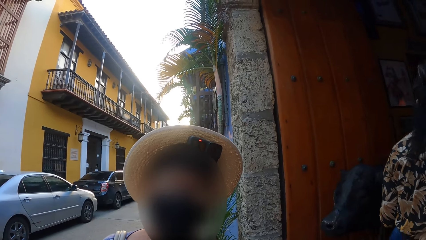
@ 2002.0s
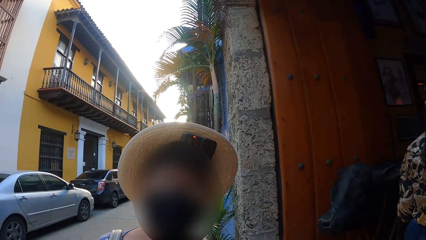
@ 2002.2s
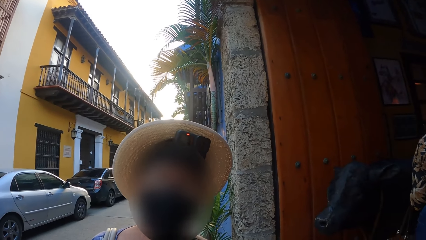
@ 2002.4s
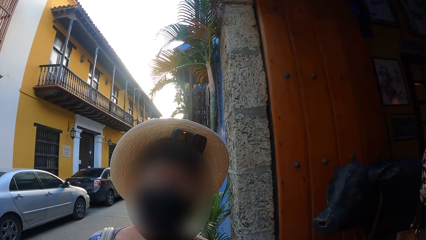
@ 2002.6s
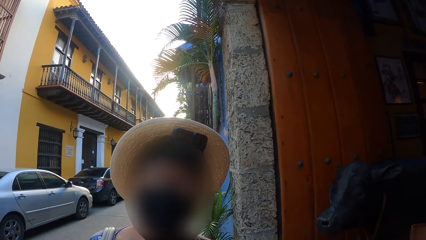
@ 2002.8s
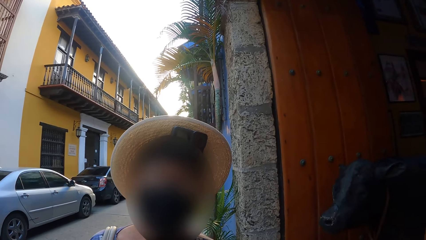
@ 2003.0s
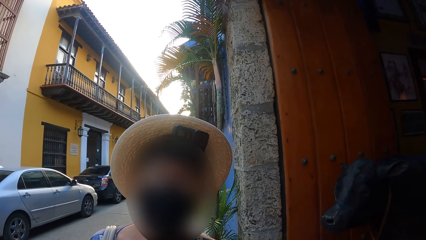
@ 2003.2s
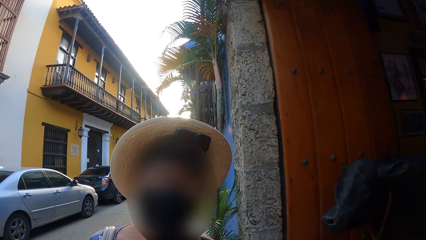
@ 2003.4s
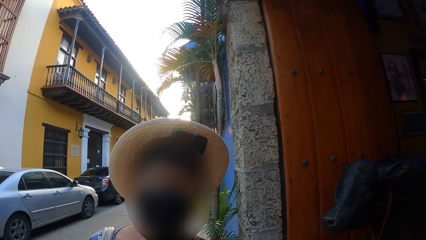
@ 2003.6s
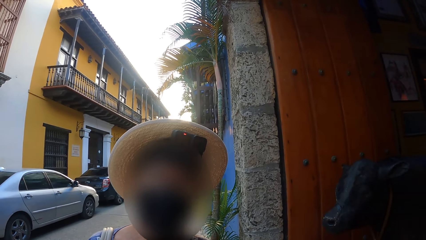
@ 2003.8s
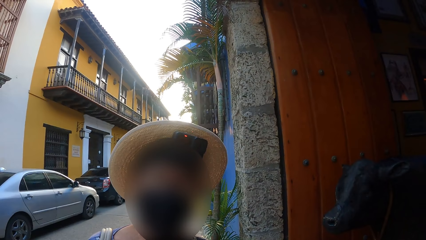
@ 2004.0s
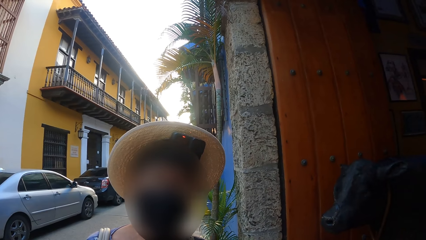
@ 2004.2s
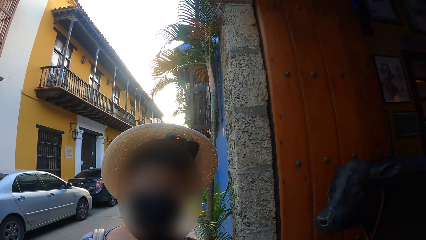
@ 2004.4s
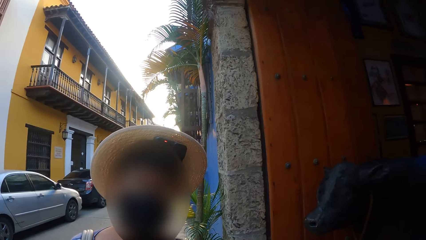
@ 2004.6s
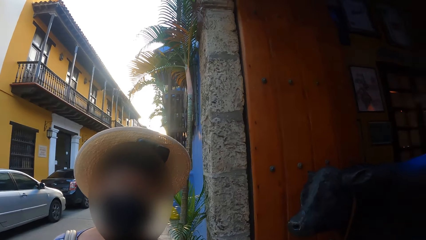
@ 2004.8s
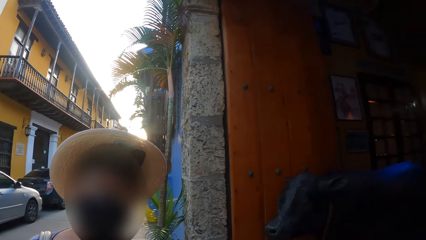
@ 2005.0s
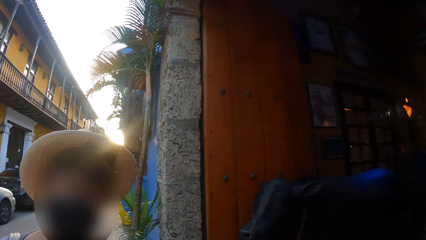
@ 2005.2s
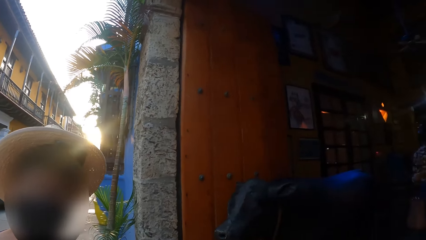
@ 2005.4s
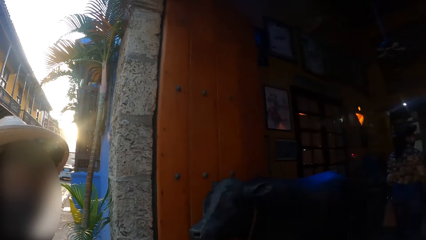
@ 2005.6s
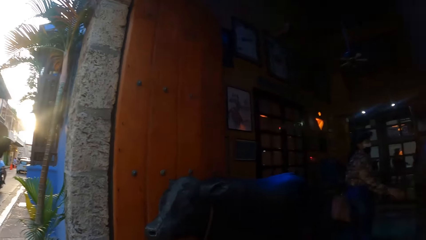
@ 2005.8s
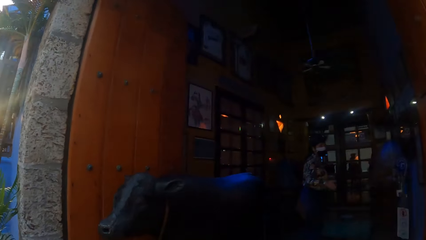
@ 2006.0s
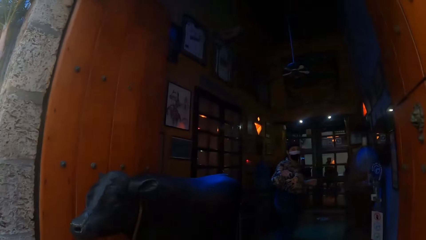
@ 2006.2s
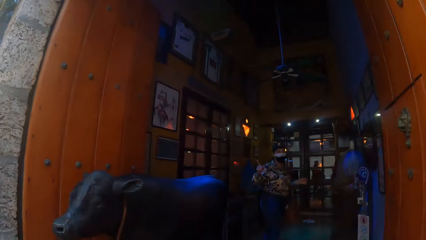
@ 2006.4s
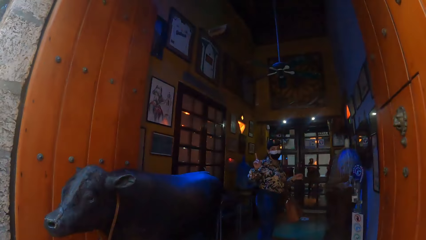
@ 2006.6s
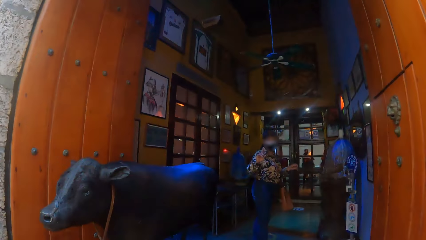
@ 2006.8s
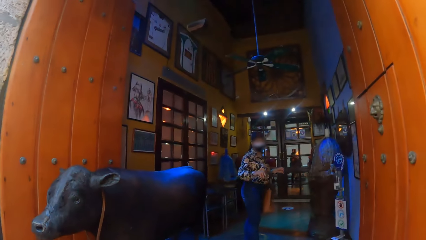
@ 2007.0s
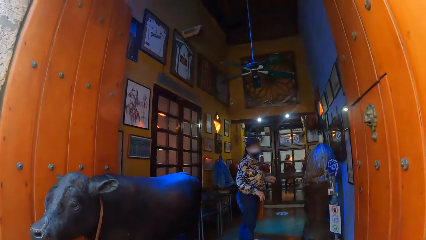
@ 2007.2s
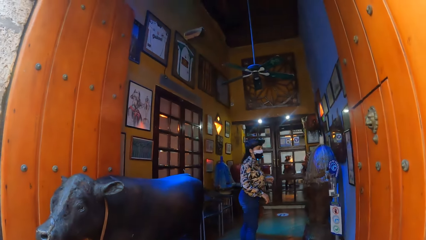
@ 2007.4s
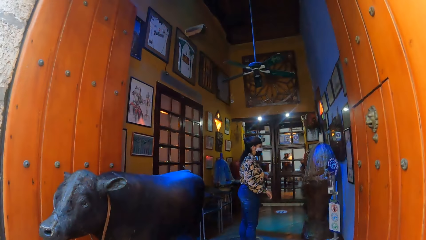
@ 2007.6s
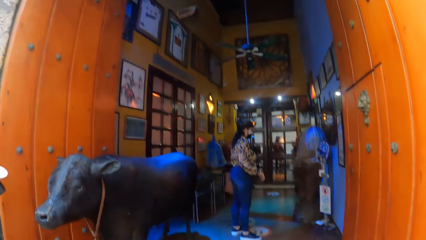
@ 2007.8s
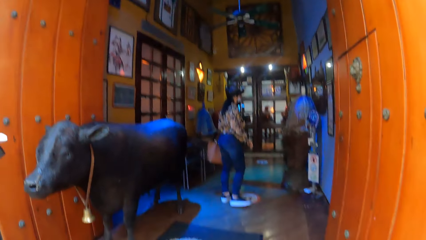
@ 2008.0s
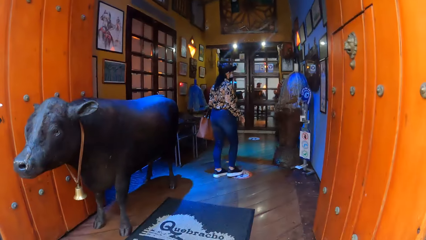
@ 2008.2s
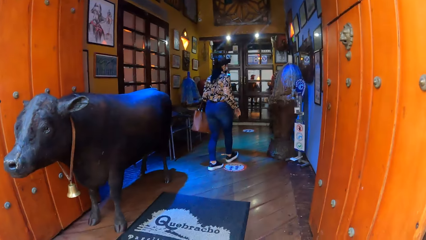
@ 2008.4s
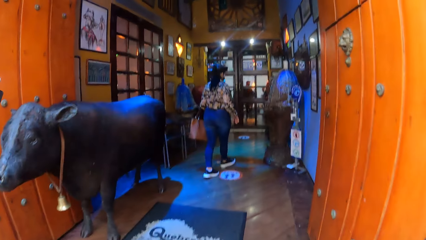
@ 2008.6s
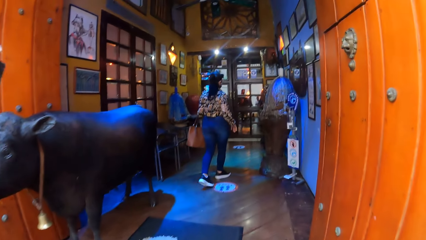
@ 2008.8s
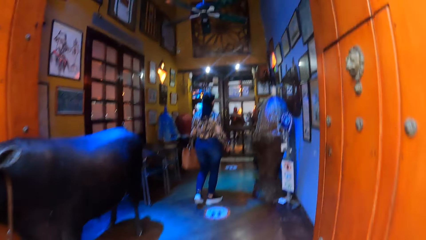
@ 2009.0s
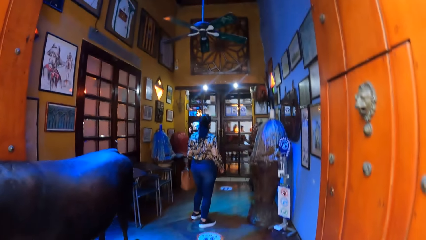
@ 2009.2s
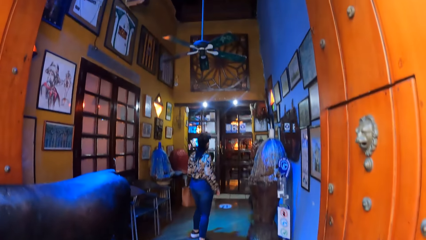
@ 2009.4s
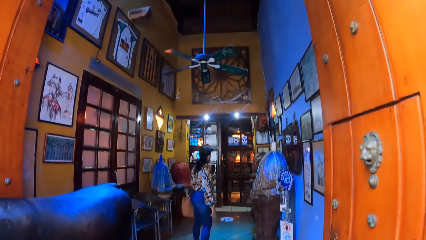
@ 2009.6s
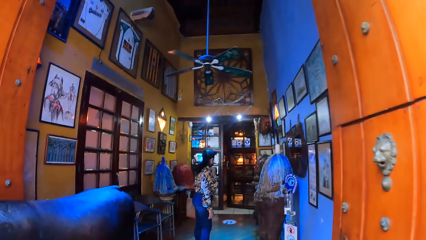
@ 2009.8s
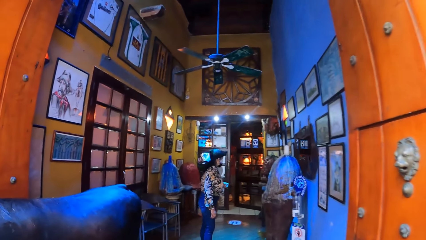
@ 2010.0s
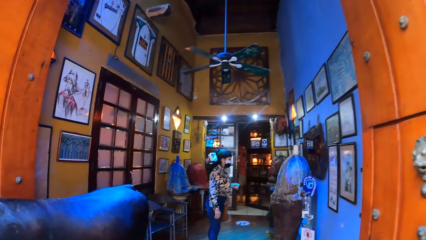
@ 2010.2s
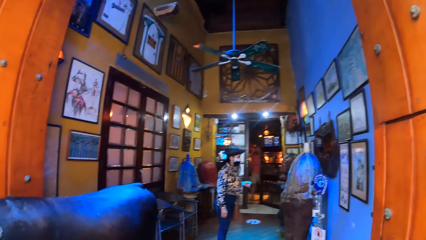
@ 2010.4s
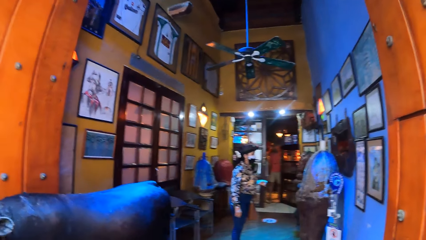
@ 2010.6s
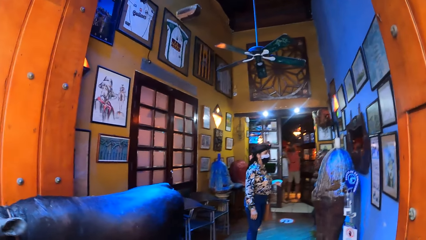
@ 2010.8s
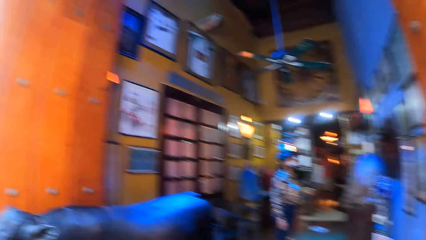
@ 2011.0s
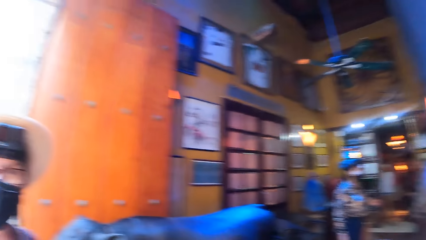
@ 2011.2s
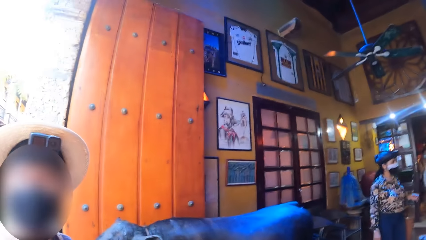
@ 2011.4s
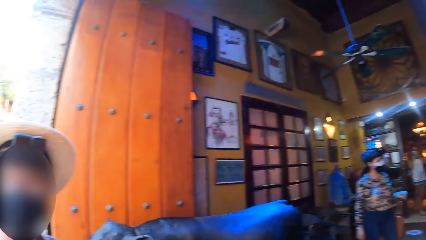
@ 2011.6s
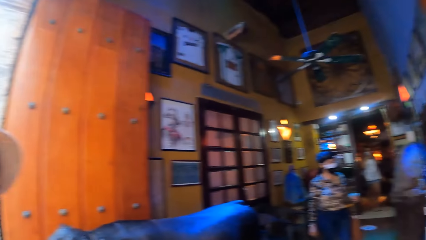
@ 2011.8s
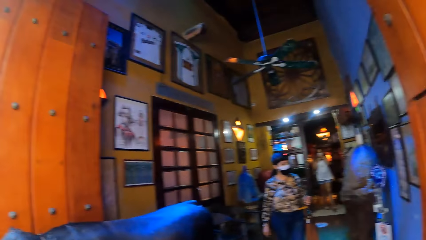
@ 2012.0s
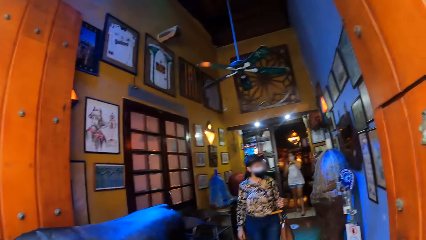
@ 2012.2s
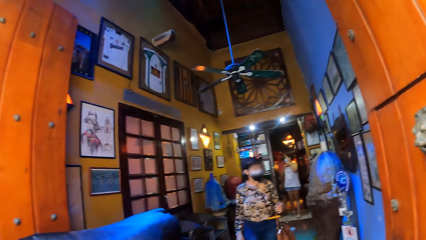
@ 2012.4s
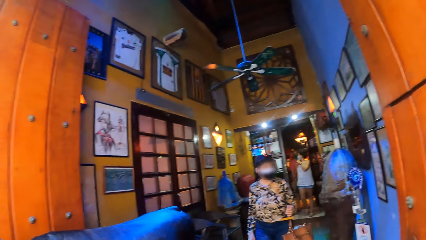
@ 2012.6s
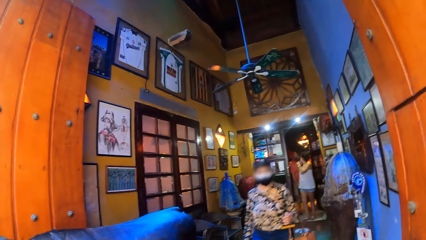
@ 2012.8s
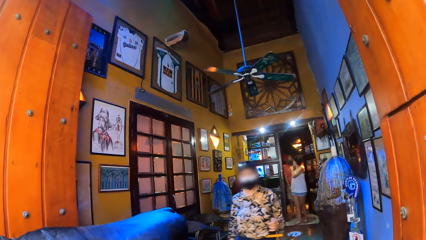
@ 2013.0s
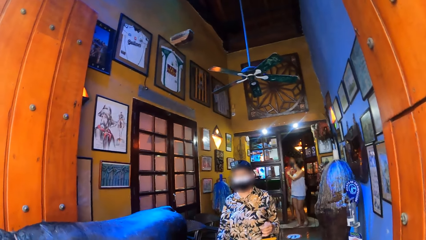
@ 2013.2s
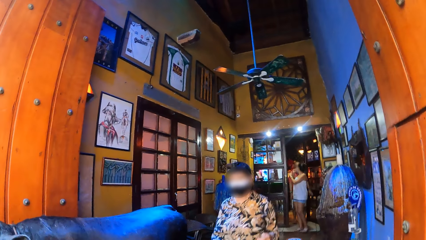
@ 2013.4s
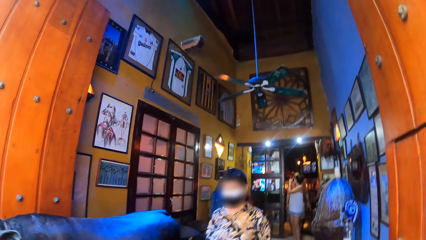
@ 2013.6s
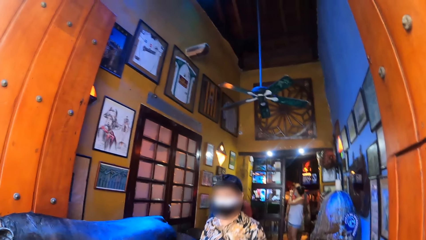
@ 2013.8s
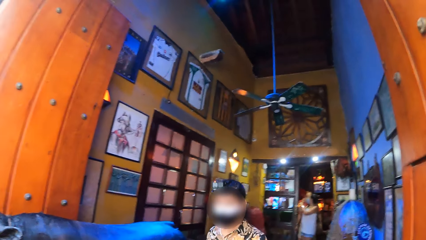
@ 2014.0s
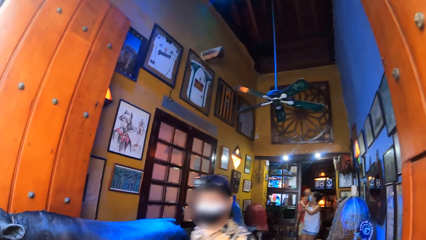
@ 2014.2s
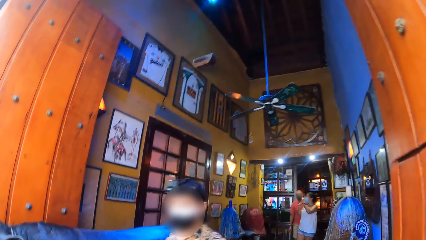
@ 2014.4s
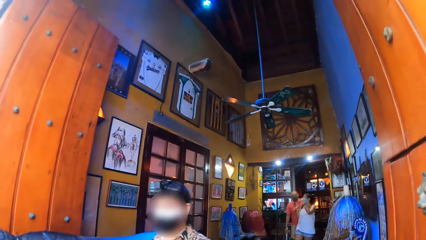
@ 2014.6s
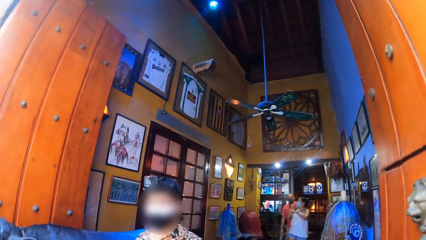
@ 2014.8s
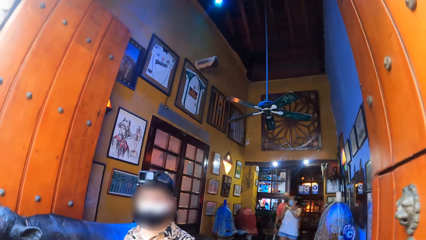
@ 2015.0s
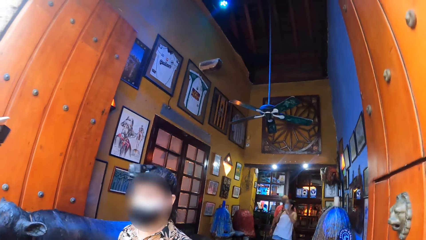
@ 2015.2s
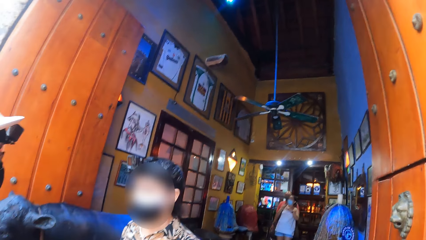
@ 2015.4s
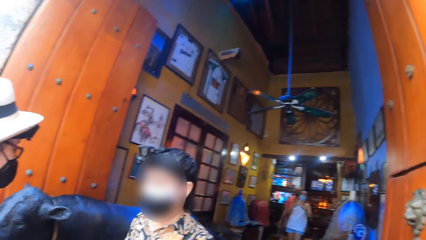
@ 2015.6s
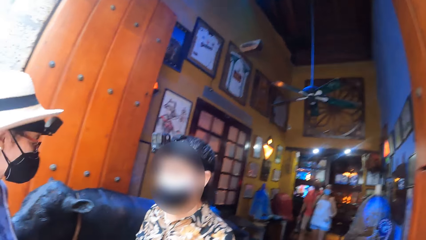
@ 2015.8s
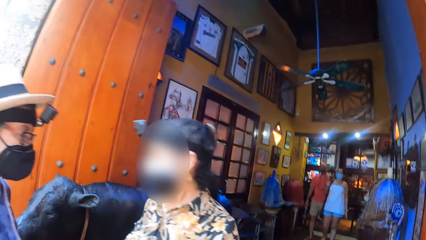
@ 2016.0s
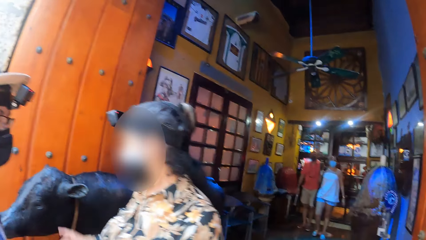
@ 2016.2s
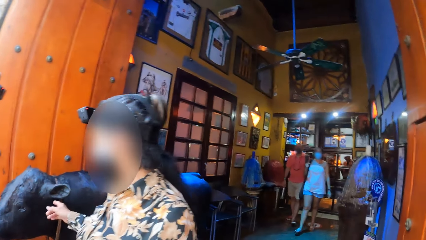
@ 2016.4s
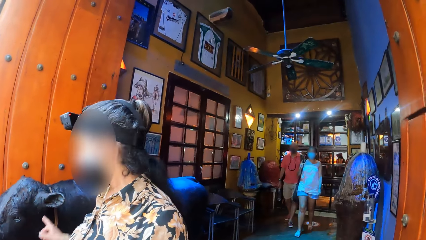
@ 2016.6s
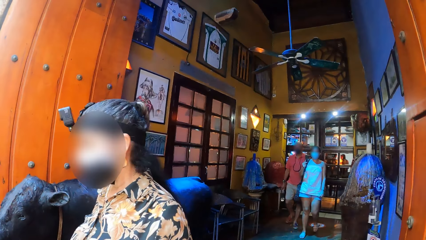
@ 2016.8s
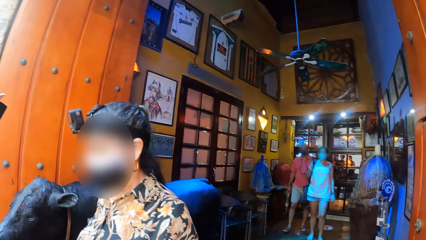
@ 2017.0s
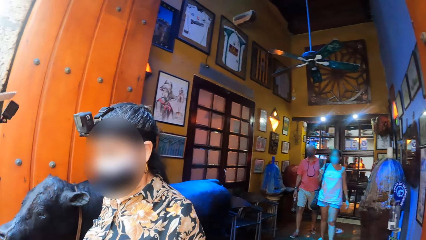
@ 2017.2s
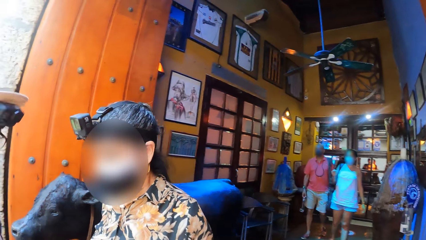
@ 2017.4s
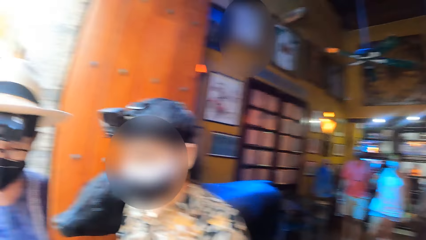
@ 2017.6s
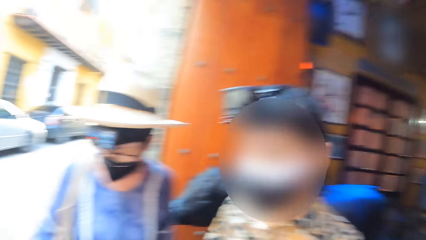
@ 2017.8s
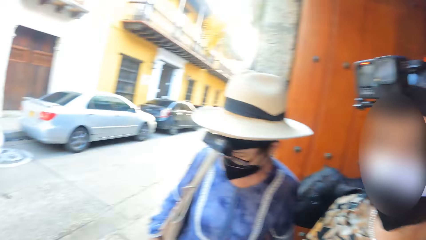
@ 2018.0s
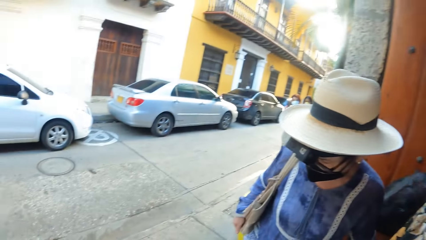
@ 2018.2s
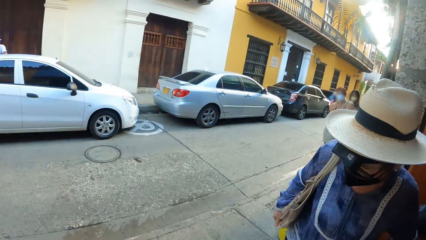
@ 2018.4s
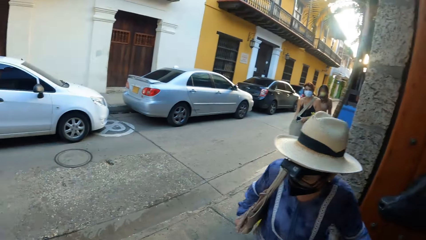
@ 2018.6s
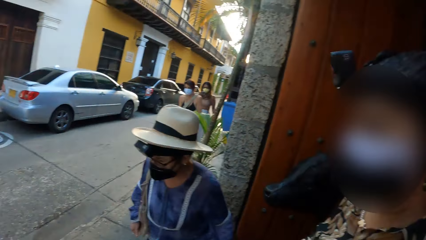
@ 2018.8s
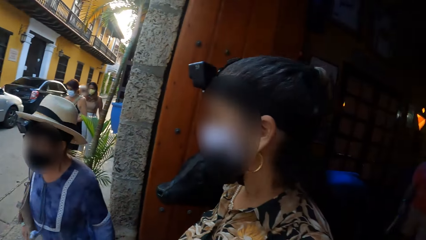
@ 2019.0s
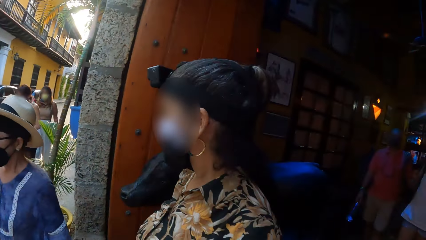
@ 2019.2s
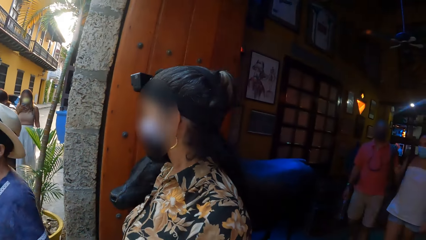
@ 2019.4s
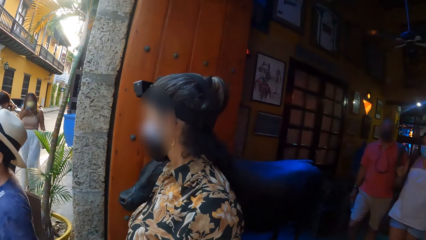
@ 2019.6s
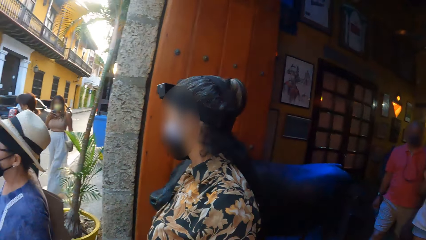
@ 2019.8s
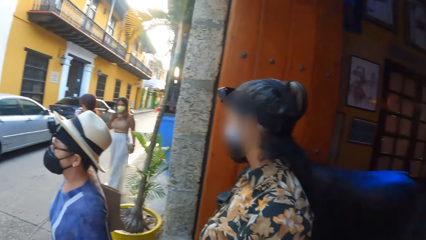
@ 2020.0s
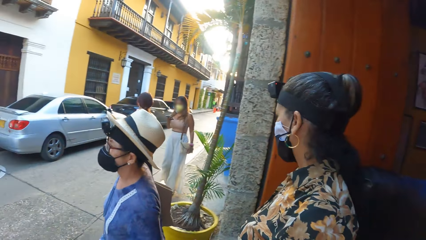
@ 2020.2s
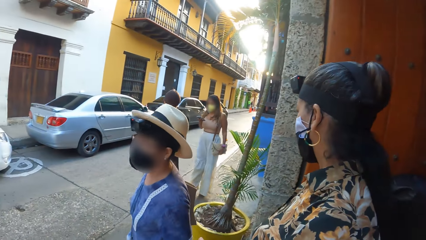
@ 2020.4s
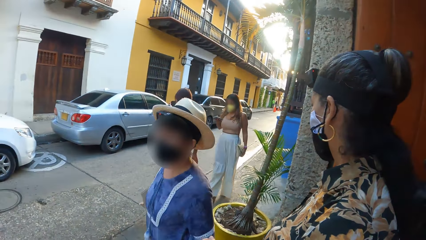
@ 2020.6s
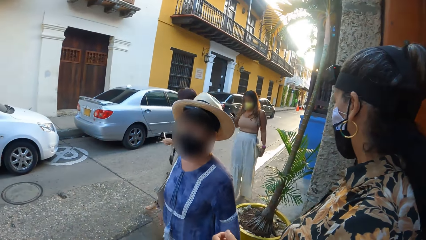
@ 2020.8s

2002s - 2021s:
A woman converses with the camera wearer. The camera wearer stands. Another woman converses with the camera wearer. The camera wearer looks inside the shop room. The other woman walks into a mall. The camera wearer looks around. The other woman converses with the camera wearer. The first woman converses with the other woman.
